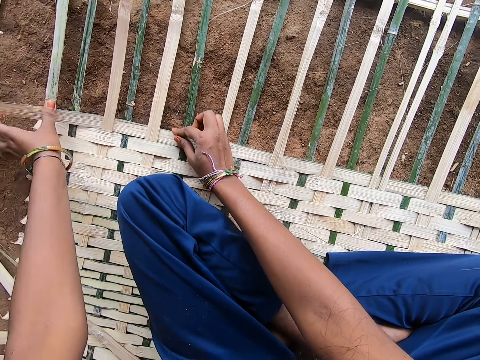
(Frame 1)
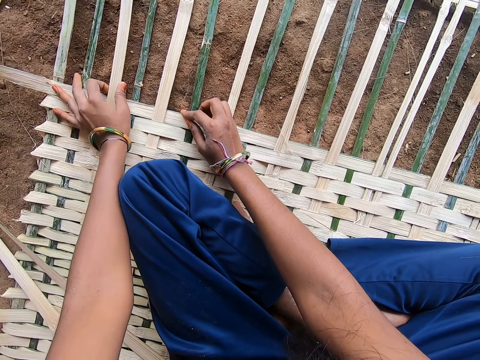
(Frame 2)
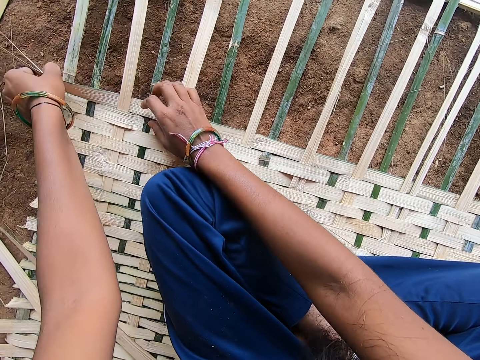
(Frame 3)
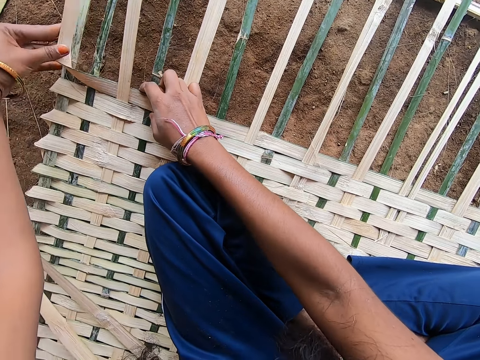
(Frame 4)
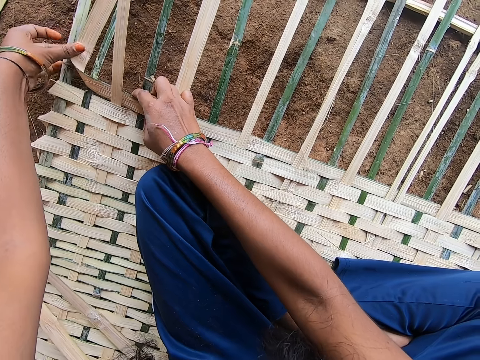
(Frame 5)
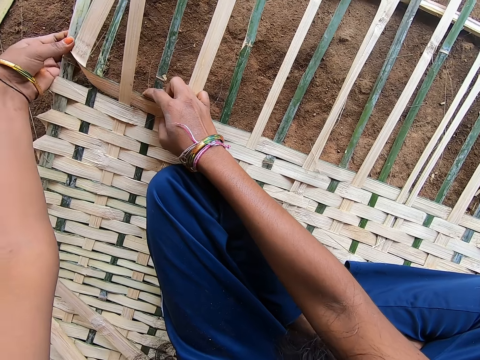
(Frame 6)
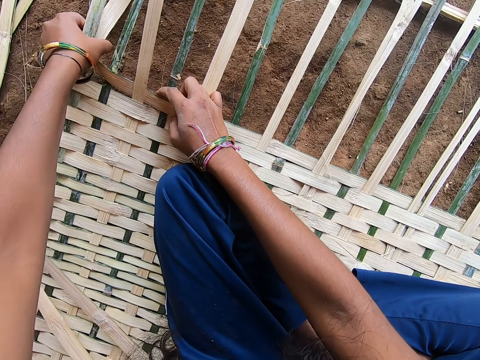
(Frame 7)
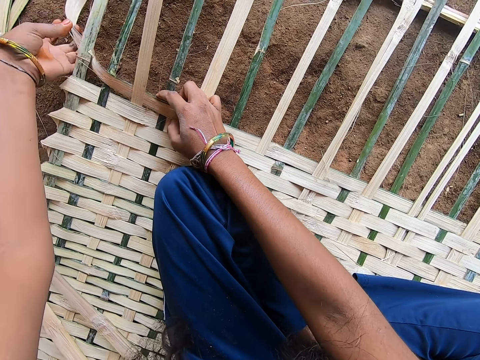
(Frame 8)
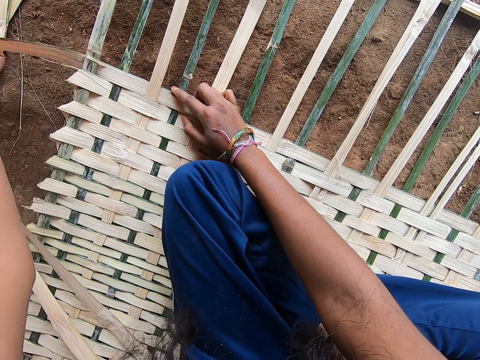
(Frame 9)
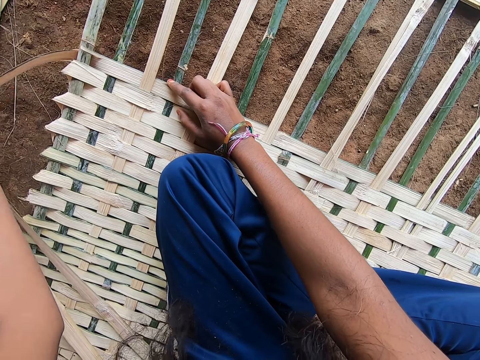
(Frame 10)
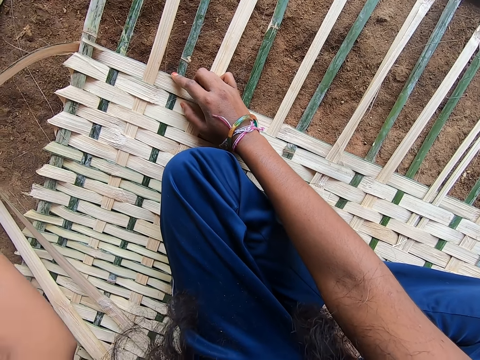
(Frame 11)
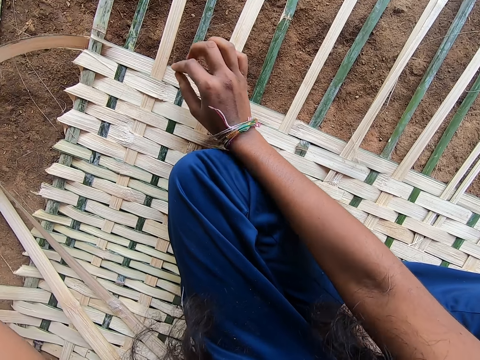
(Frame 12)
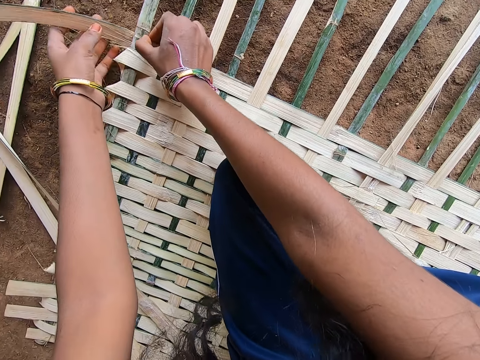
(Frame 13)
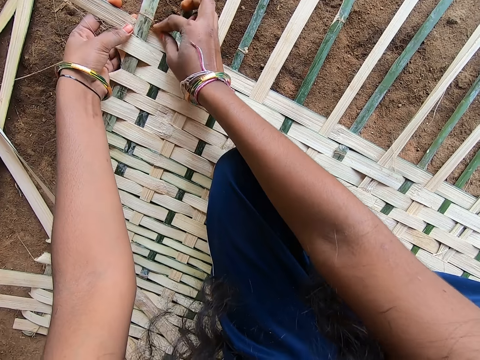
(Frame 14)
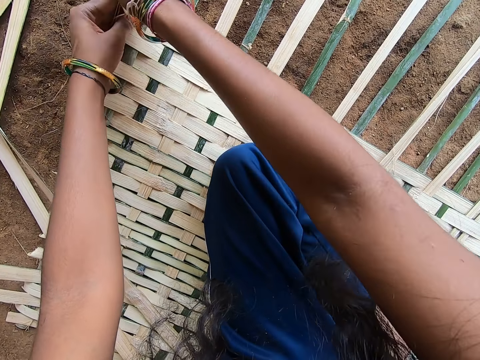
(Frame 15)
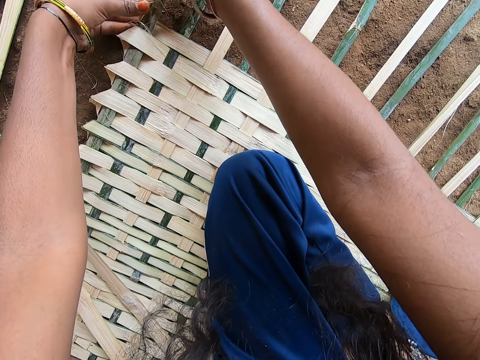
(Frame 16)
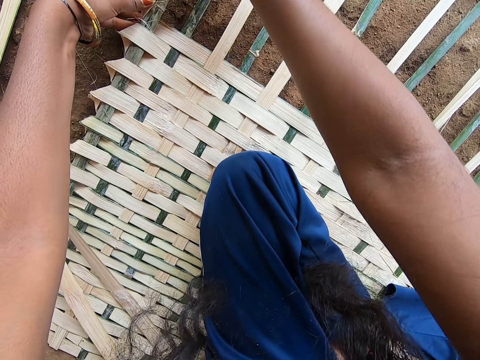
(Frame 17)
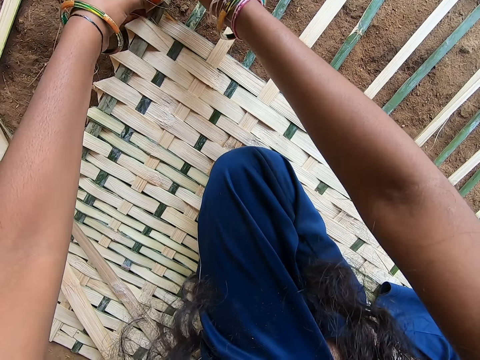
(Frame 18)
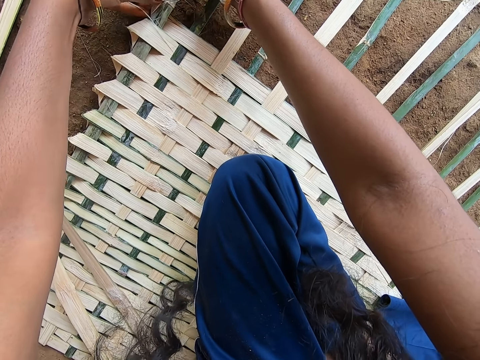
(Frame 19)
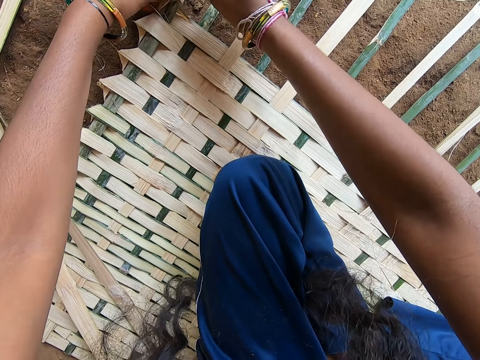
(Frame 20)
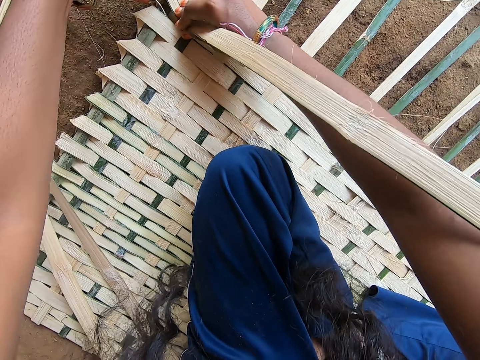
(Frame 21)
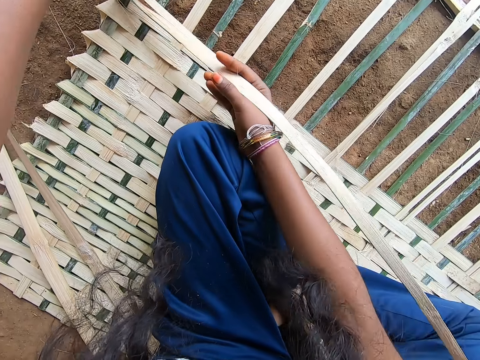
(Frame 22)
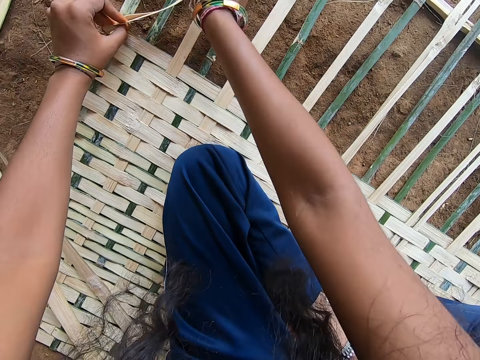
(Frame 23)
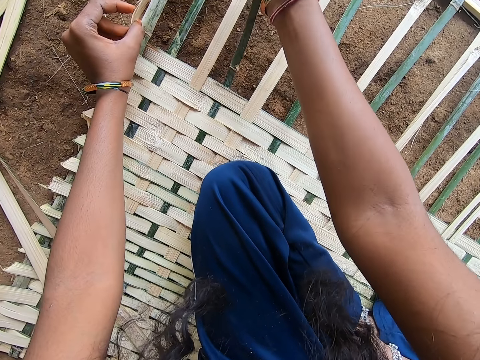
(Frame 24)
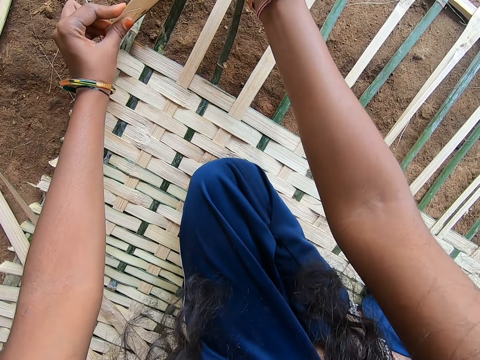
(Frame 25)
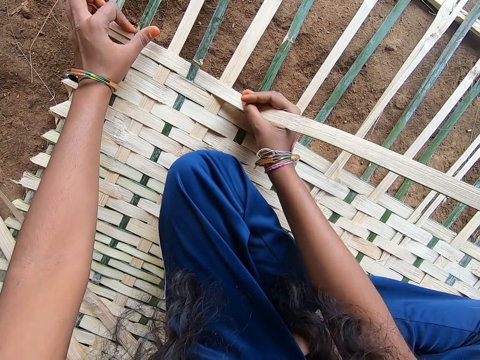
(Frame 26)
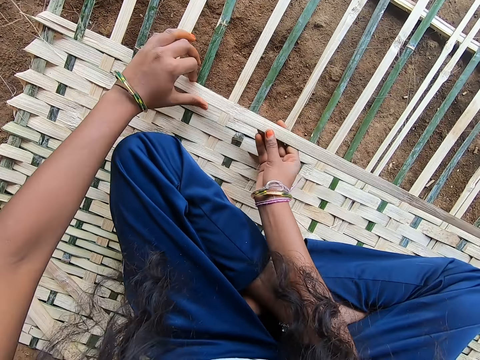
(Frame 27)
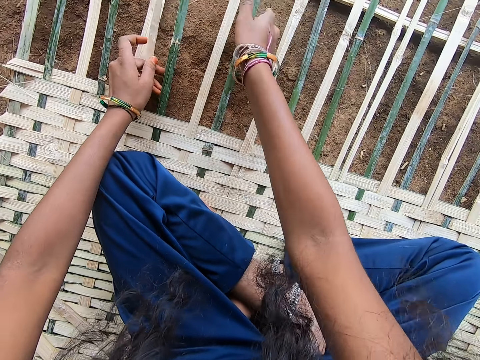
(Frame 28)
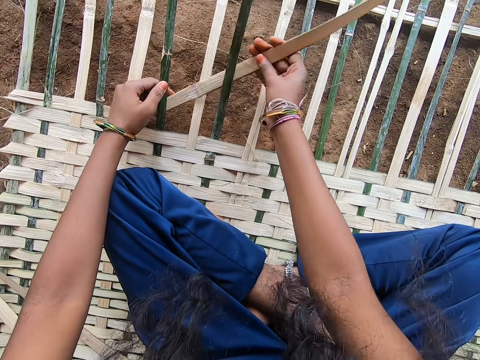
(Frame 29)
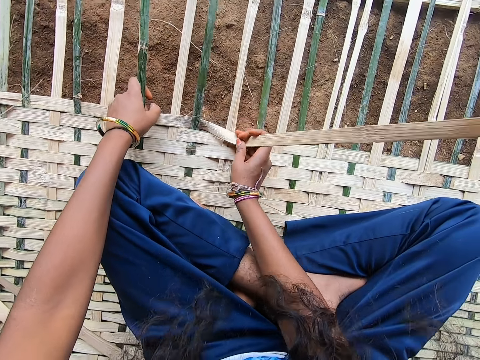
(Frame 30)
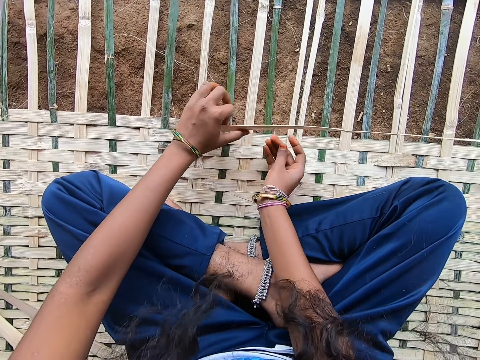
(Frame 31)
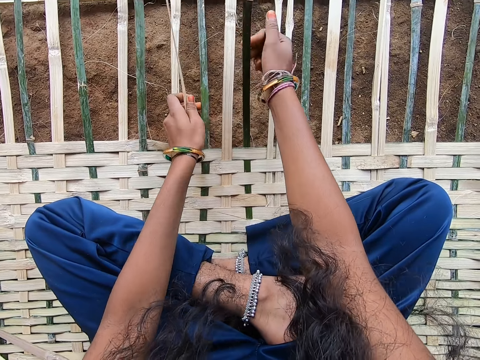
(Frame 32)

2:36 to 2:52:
The camera wearer adjusts a string of reed on the mat. They hold the reed by hand. They fold the reed at the edge of the mat. They weave the reed through the mat.

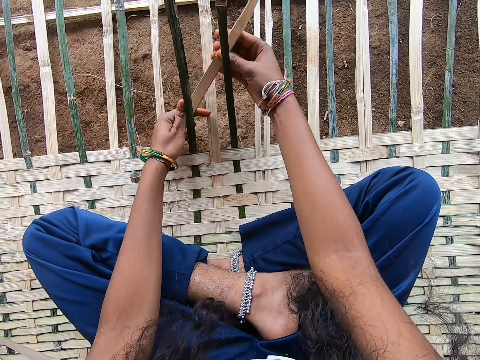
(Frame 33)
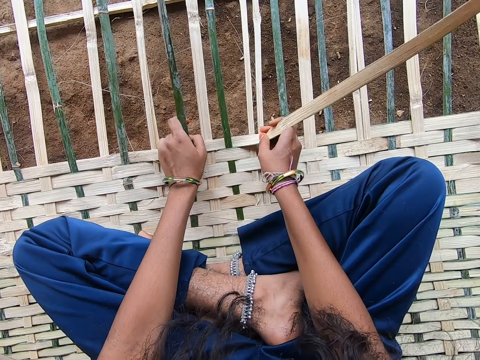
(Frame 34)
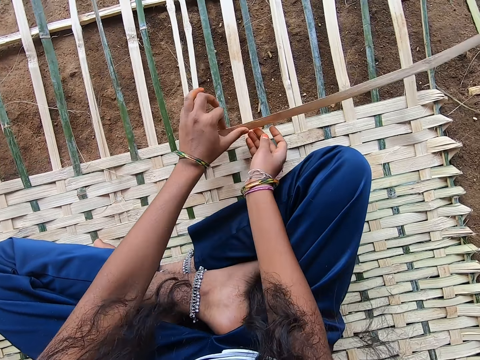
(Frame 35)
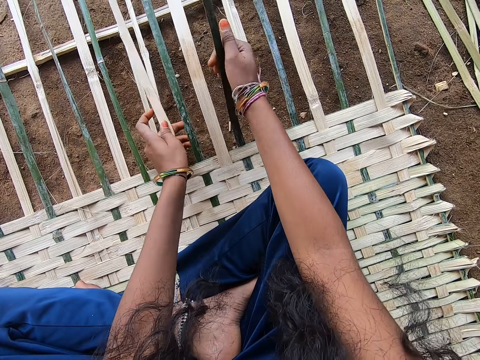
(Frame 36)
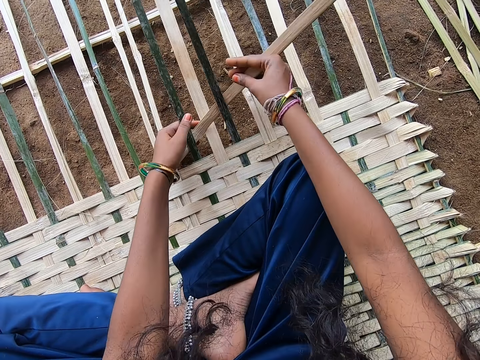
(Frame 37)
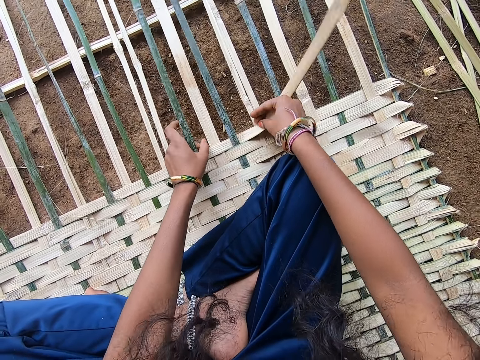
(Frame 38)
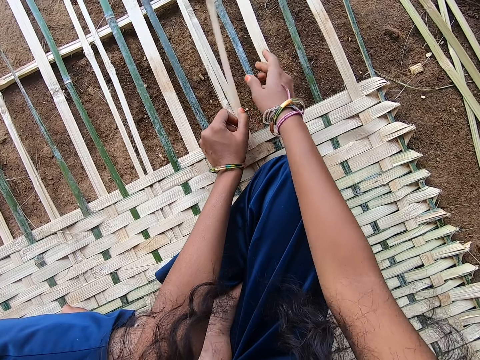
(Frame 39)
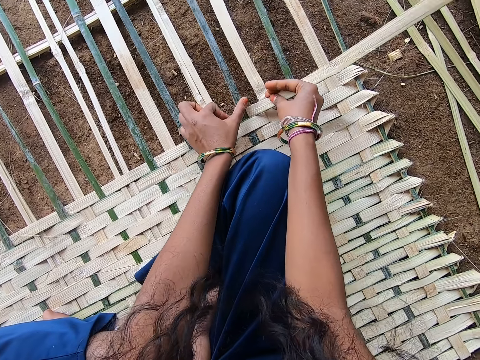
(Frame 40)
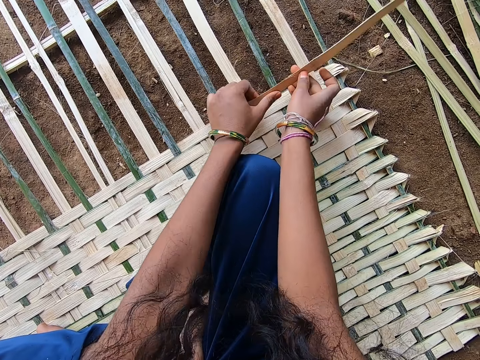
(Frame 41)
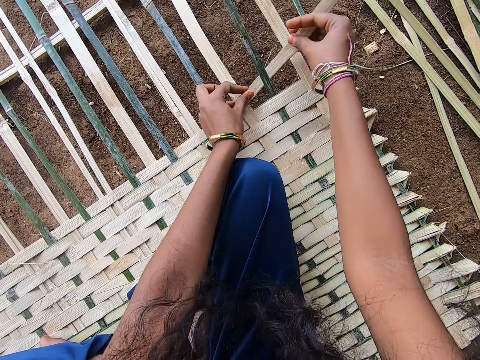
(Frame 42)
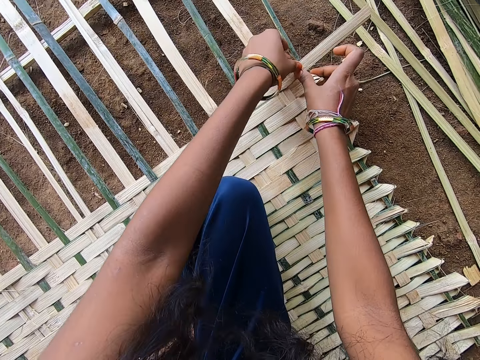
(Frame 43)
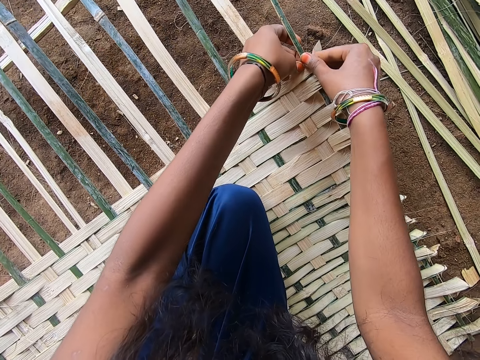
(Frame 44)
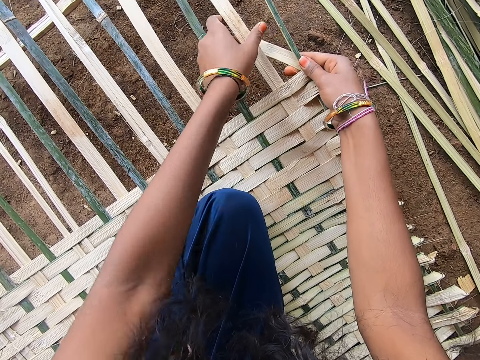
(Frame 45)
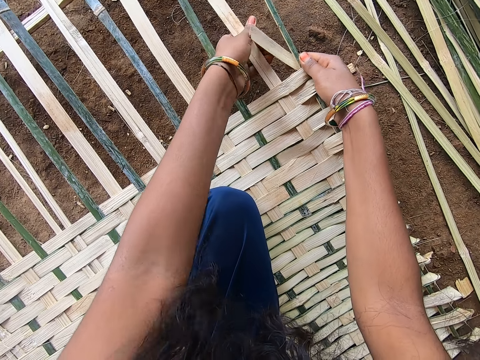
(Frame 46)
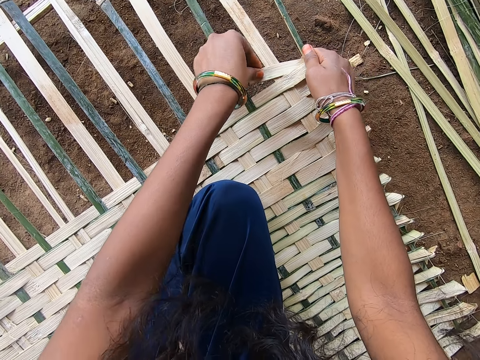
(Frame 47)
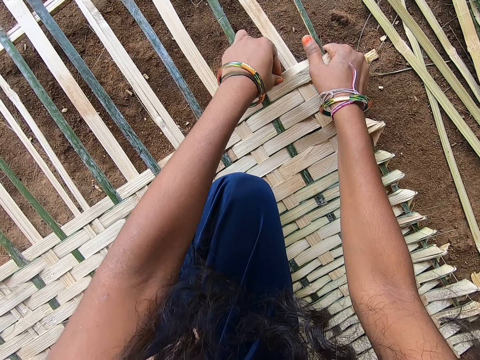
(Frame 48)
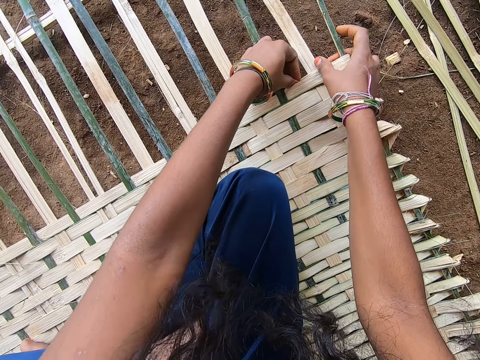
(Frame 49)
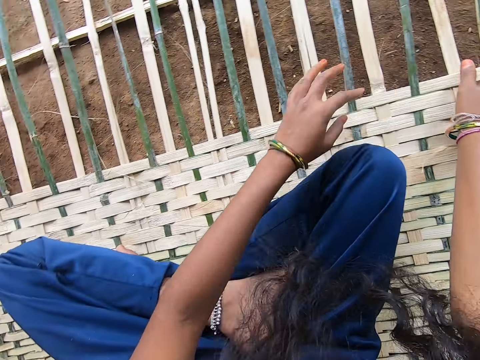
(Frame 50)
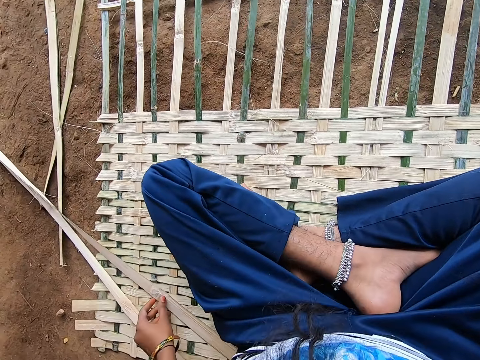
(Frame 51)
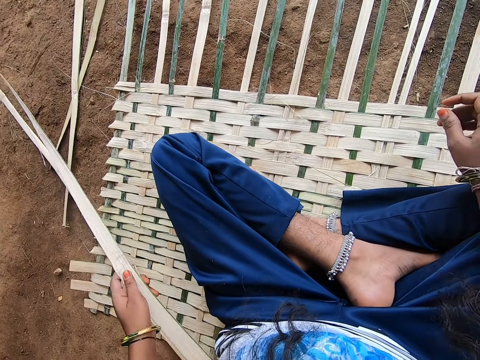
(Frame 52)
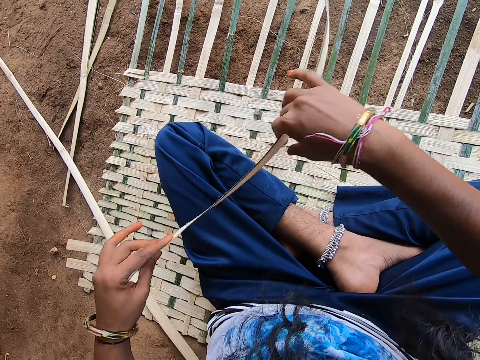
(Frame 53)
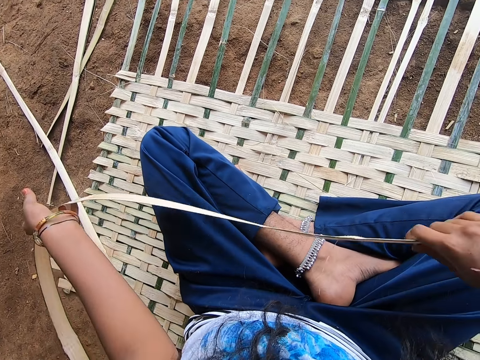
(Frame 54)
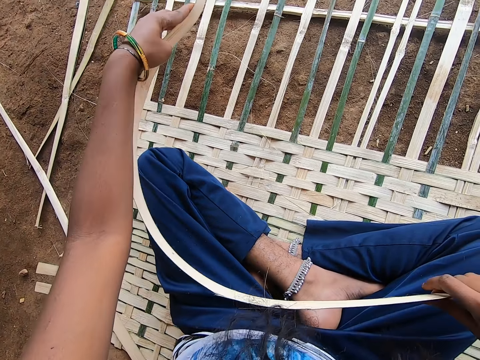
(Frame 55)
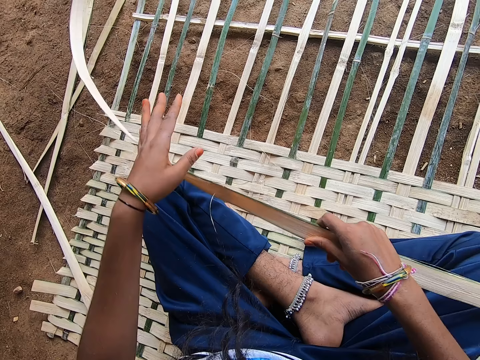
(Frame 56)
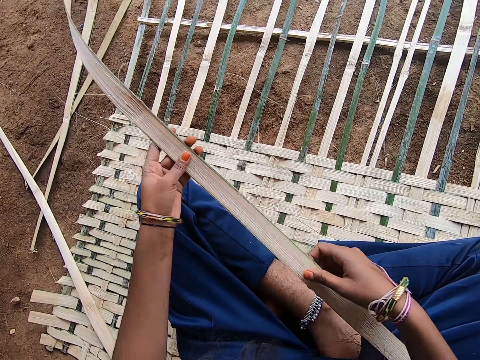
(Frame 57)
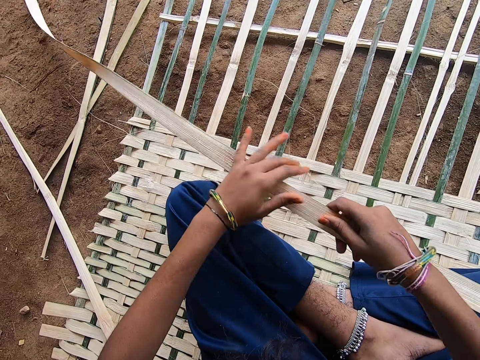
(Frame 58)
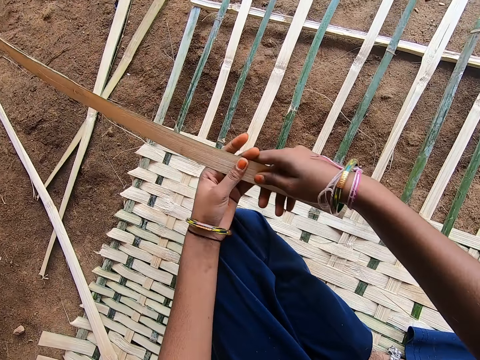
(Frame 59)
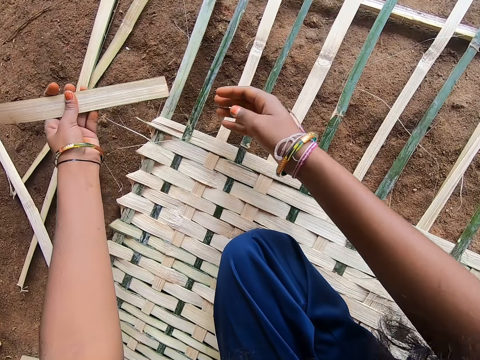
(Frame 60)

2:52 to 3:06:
A lady speaks to the camera wearer. The camera wearer speaks to the lady. They fold the reed at the edge of the mat. They press the reed in the mat. They pick up a reed from the ground. They hold the reed with both hands. The lady speaks to the camera wearer. The camera wearer straightens the reed on the ground.
